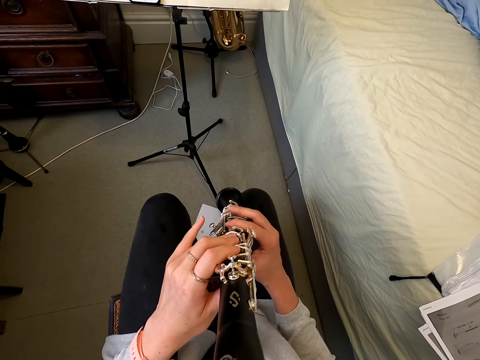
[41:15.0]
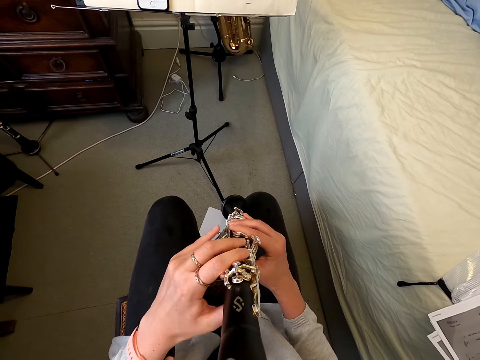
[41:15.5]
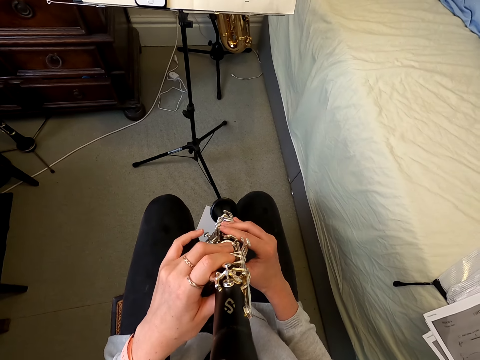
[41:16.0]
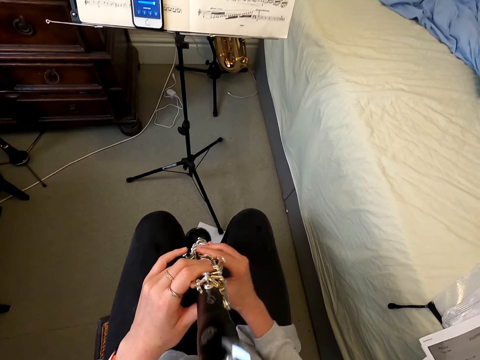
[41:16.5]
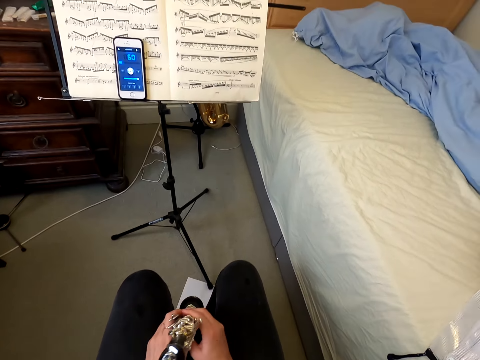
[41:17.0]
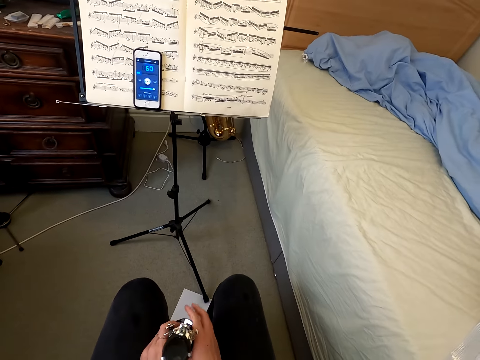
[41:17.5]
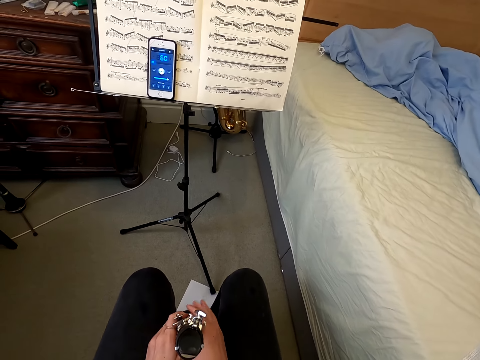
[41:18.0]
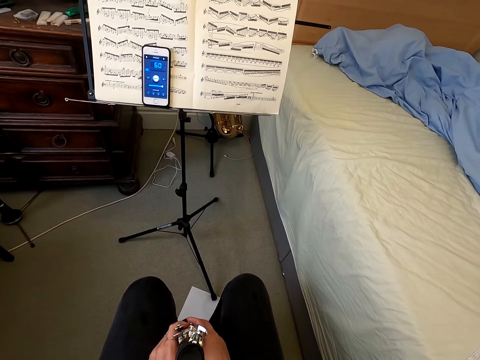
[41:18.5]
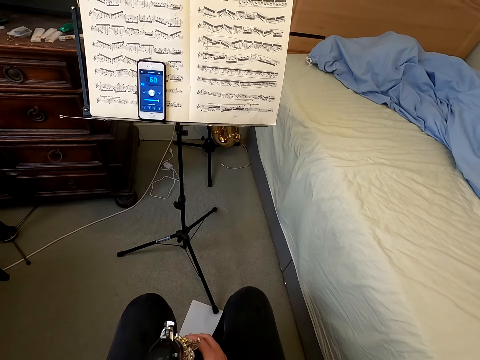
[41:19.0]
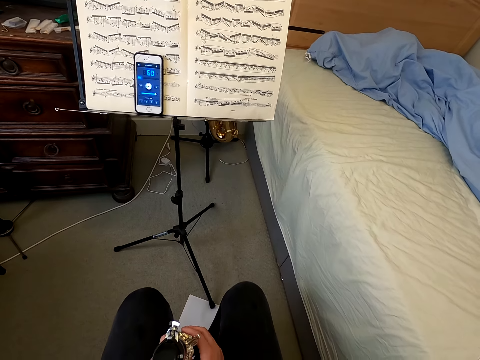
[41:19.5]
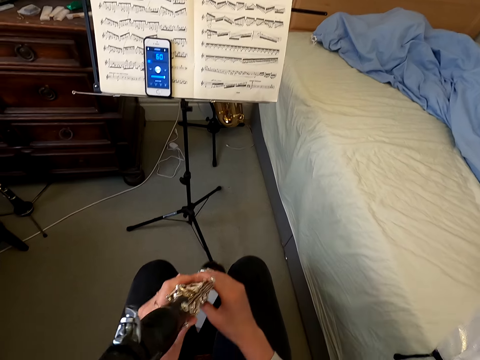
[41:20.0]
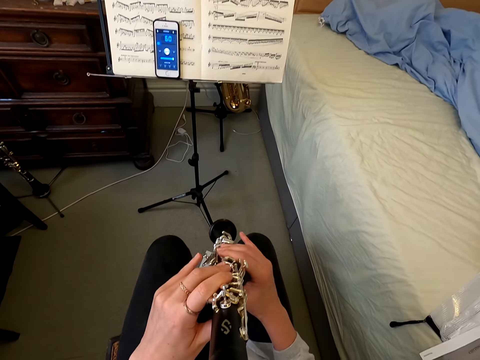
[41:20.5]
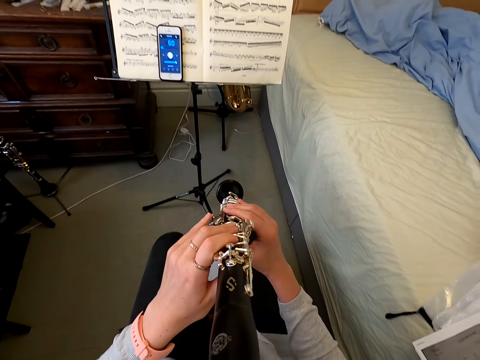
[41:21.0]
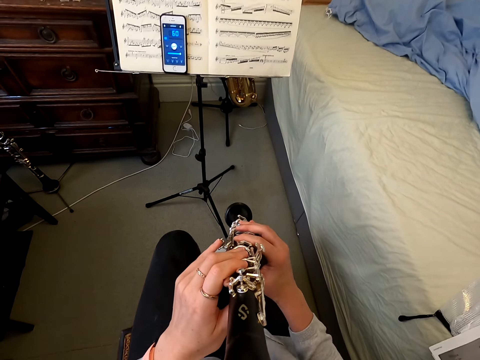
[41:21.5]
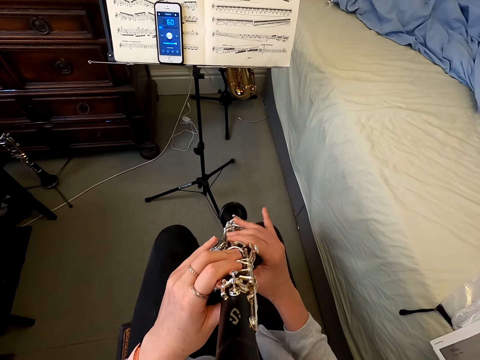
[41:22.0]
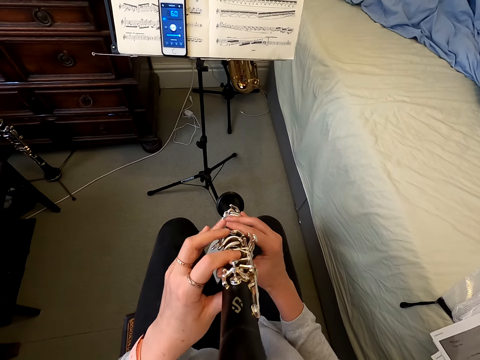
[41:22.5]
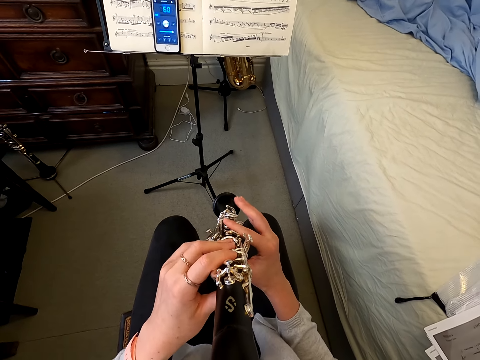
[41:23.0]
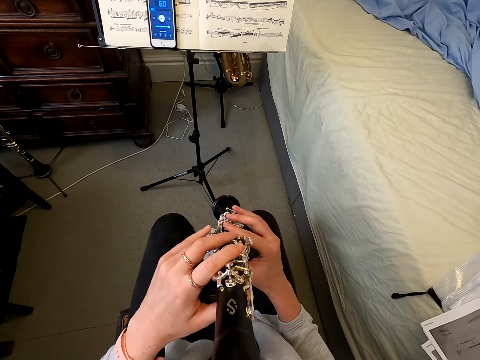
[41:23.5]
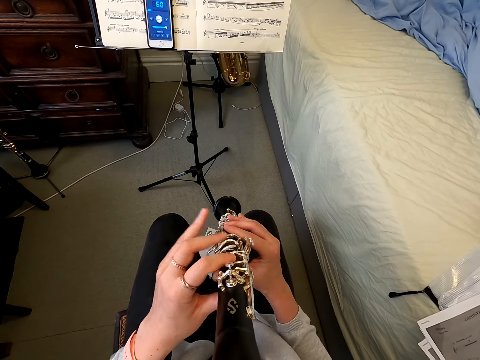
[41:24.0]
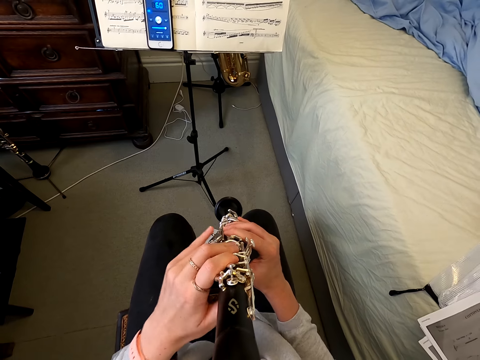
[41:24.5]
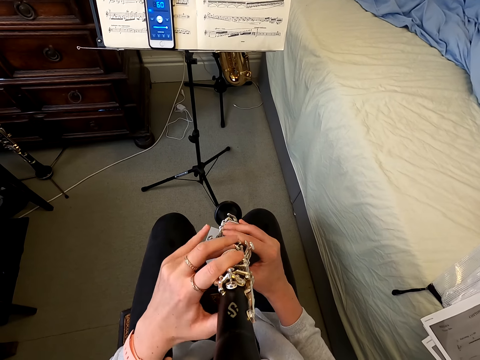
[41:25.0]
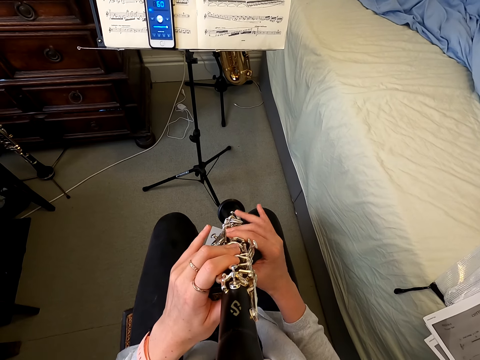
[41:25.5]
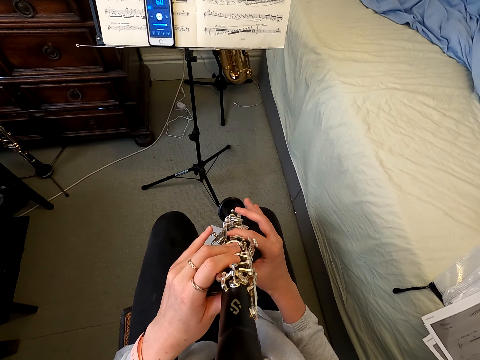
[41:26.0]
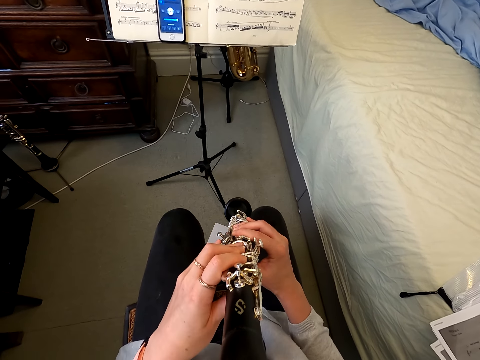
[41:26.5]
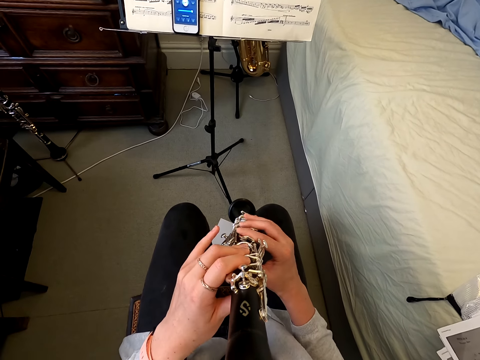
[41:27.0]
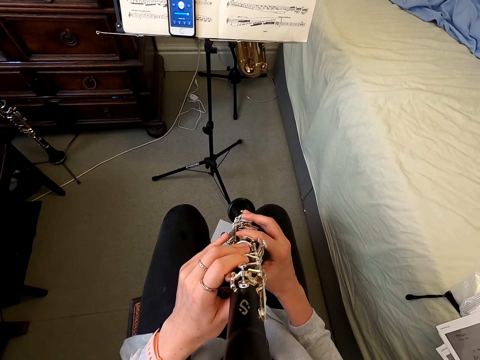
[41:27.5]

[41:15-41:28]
The camera wearer drops the reed instrument. They play the reed instrument.

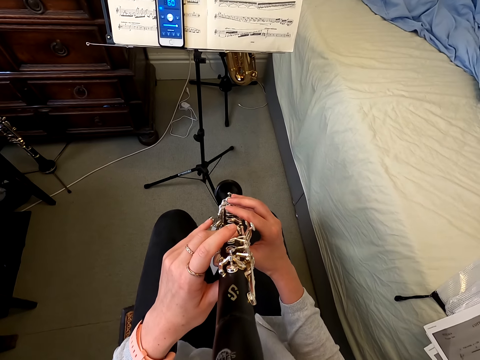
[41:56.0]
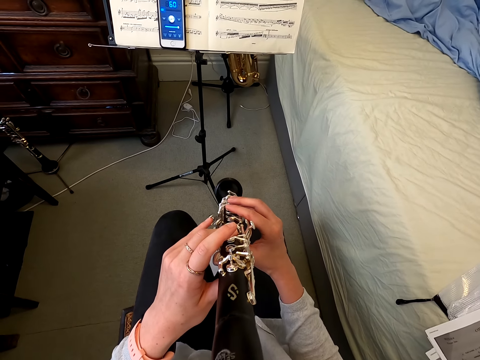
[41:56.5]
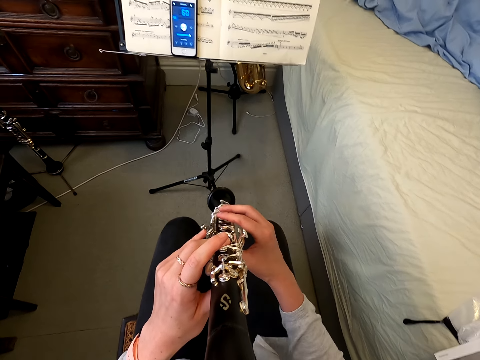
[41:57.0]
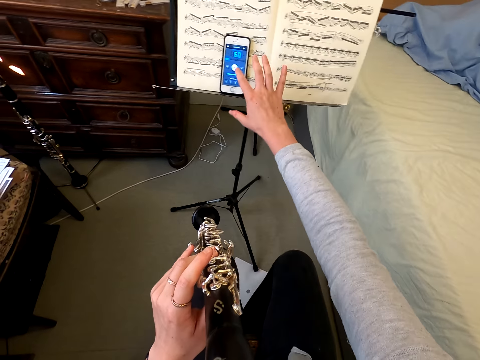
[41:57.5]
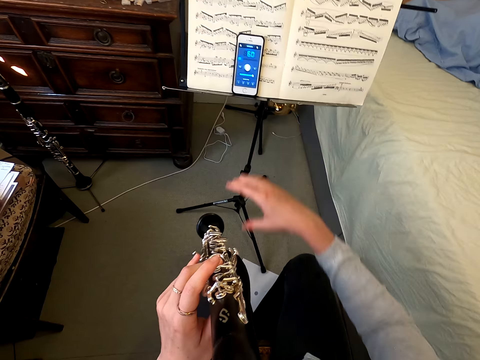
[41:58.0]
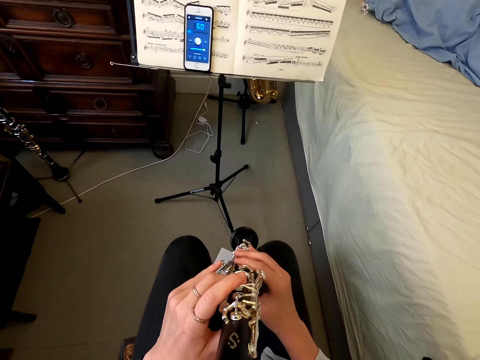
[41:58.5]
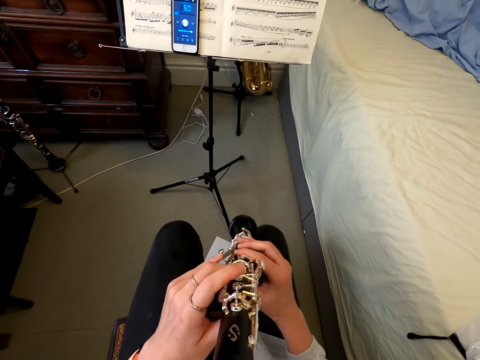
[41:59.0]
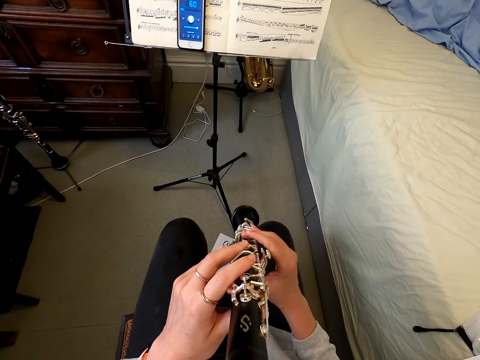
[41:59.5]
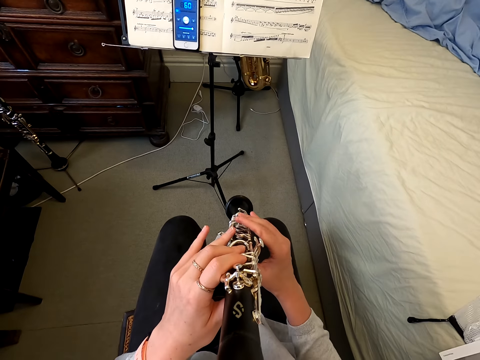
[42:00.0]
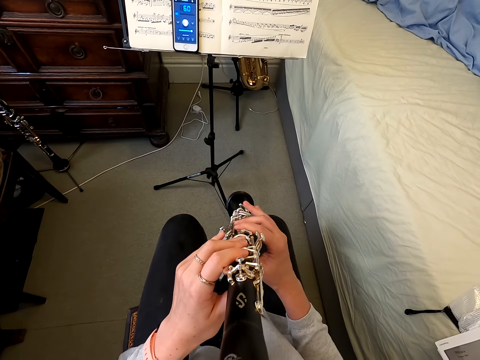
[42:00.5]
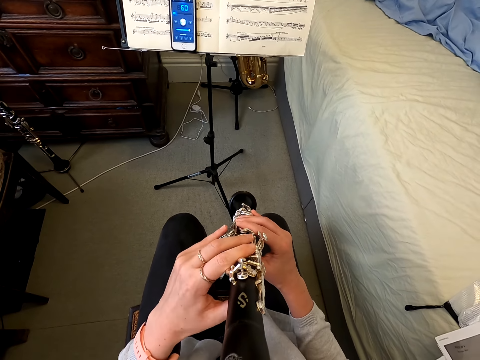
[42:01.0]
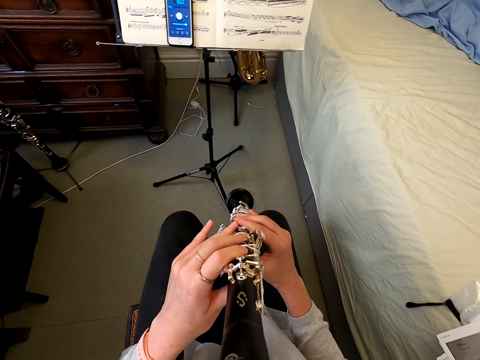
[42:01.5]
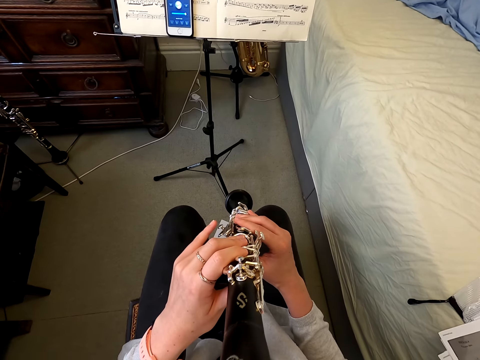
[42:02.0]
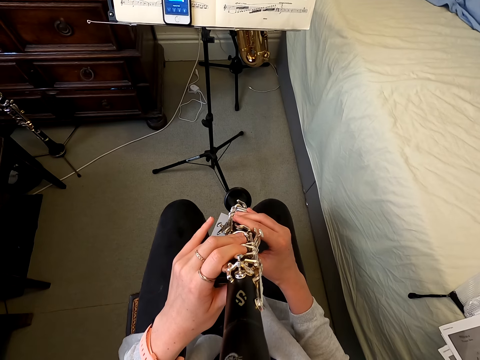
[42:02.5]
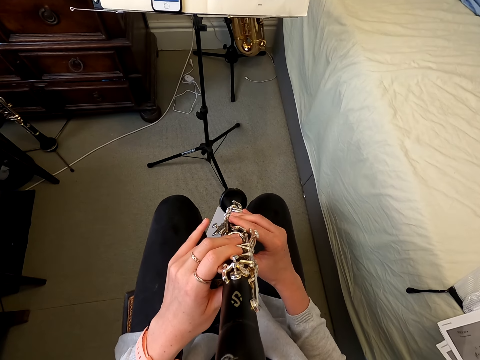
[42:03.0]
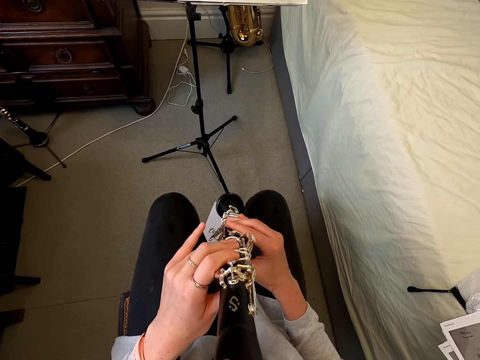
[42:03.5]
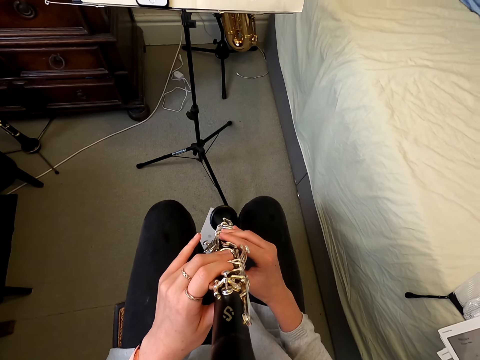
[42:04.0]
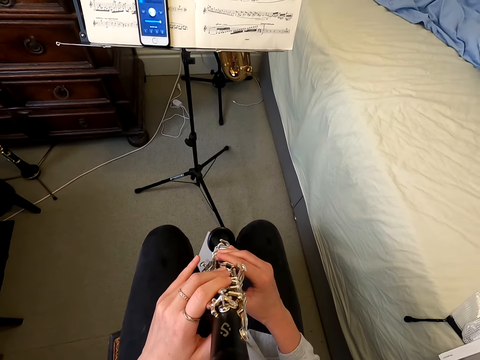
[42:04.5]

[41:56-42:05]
The camera wearer touches her cellphone. They hold a reed instrument. They play the clarinet.

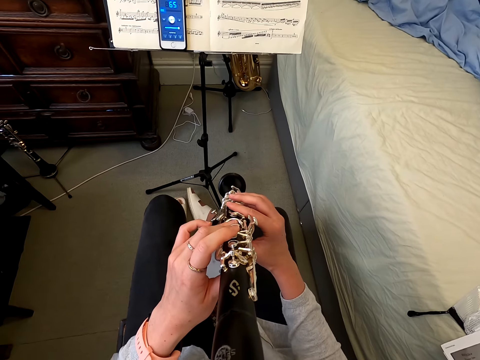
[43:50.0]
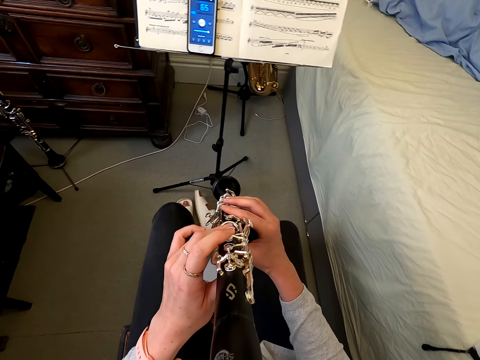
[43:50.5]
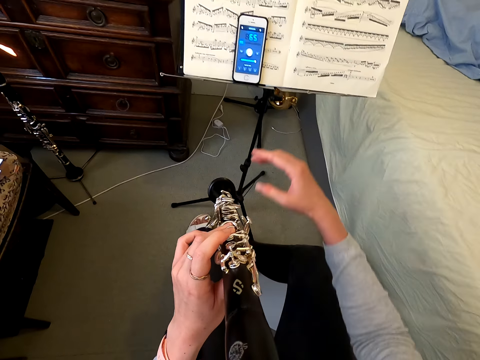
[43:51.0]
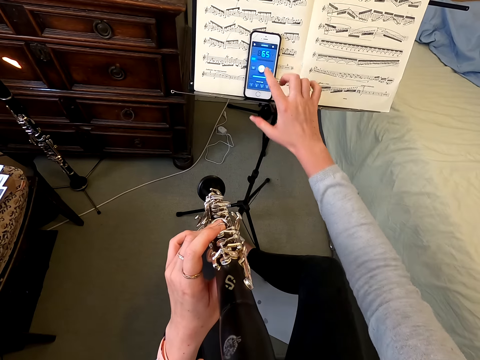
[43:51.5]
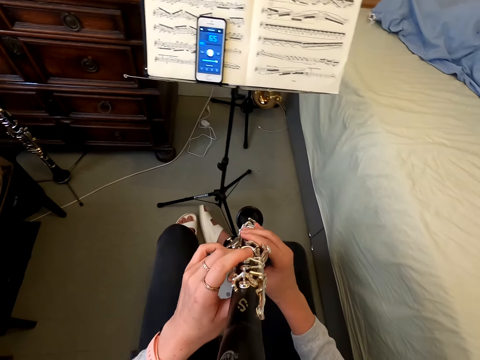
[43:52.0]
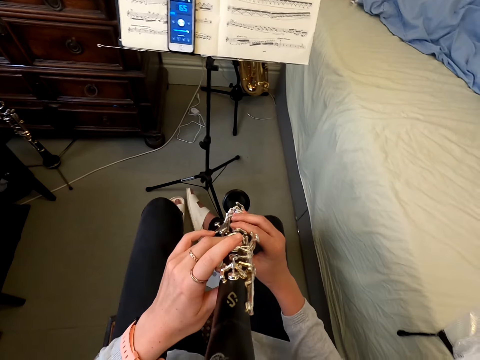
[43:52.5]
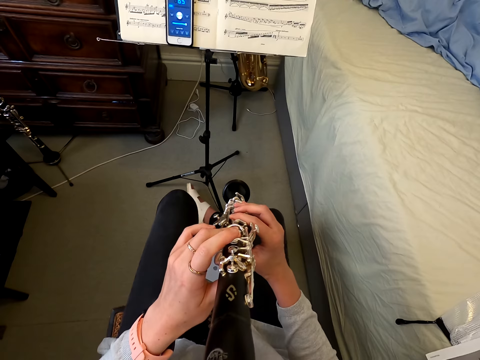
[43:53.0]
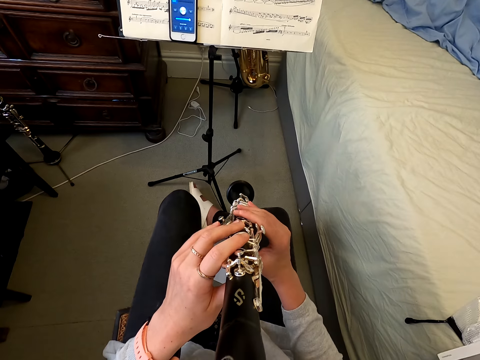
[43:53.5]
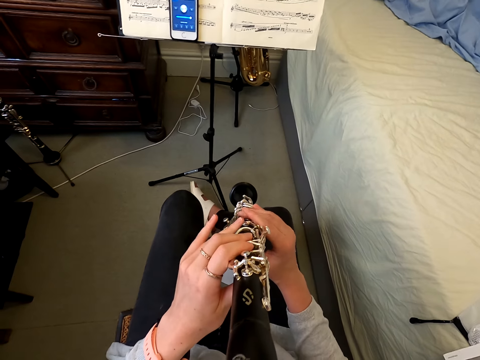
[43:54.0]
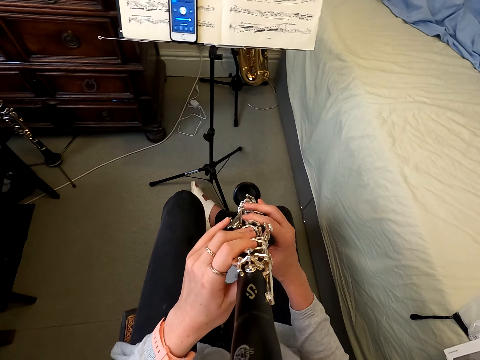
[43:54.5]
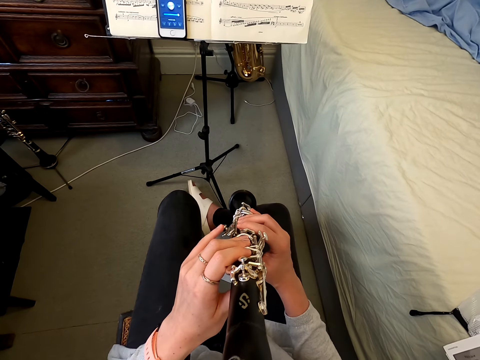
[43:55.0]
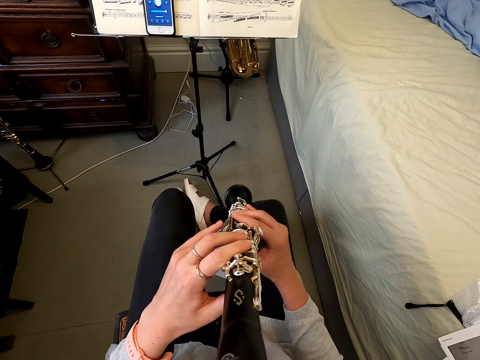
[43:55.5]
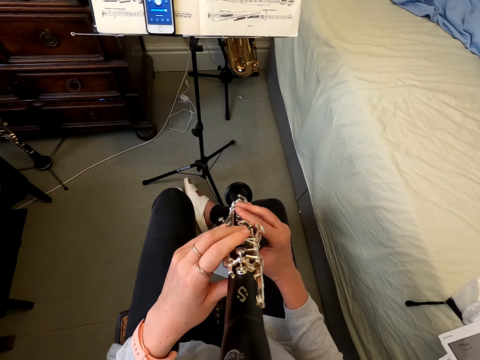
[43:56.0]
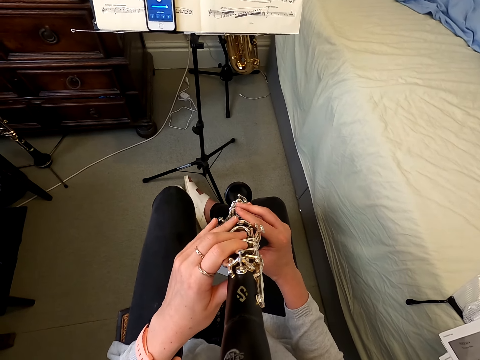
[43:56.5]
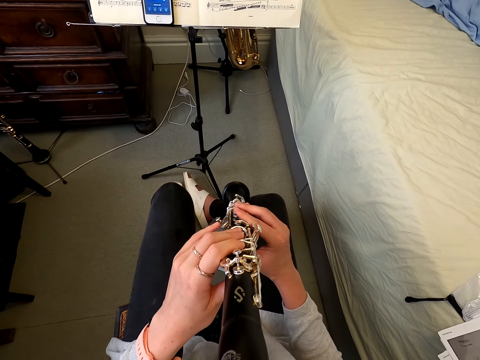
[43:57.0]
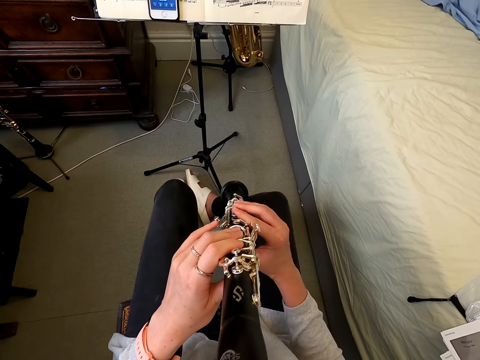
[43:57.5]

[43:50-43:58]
The camera wearer taps on the phone. They hold a reed instrument. They play the reed instrument.
